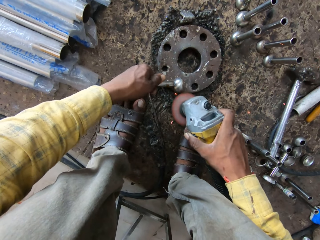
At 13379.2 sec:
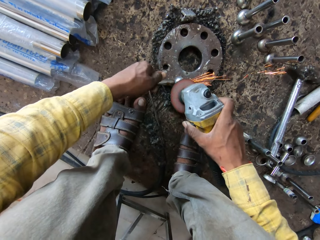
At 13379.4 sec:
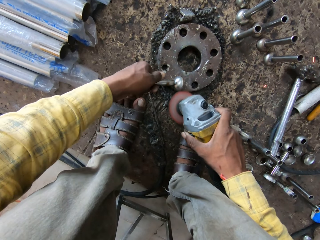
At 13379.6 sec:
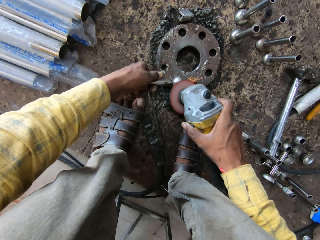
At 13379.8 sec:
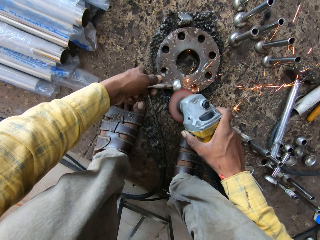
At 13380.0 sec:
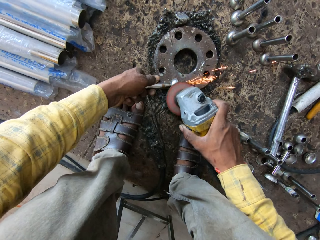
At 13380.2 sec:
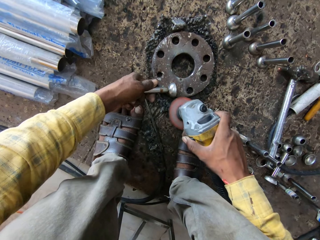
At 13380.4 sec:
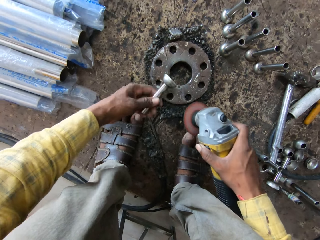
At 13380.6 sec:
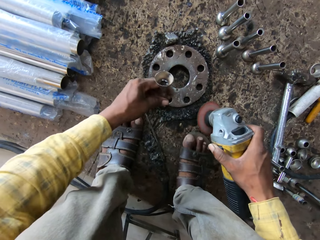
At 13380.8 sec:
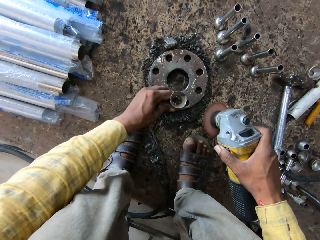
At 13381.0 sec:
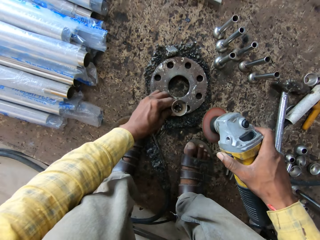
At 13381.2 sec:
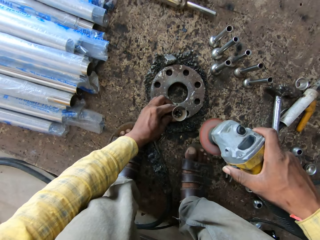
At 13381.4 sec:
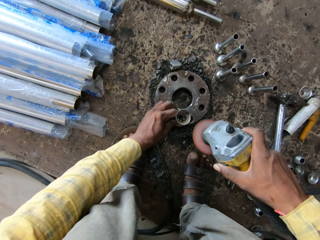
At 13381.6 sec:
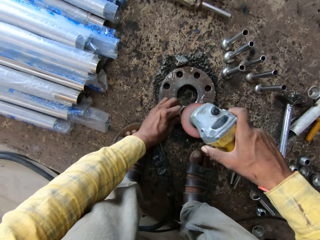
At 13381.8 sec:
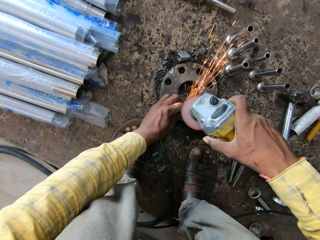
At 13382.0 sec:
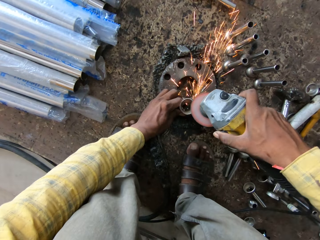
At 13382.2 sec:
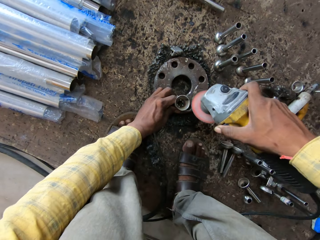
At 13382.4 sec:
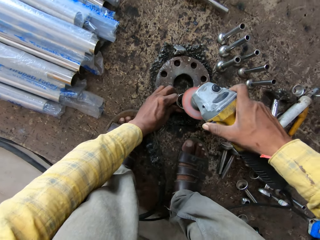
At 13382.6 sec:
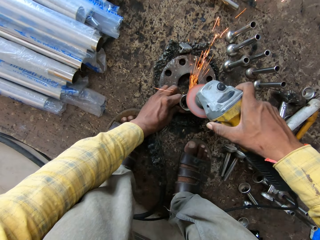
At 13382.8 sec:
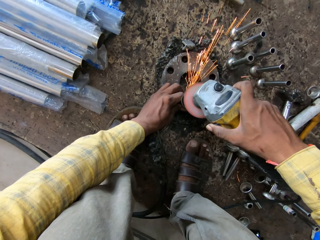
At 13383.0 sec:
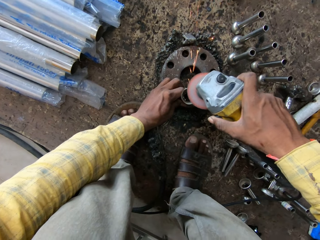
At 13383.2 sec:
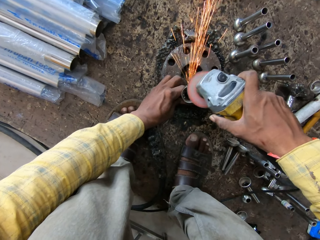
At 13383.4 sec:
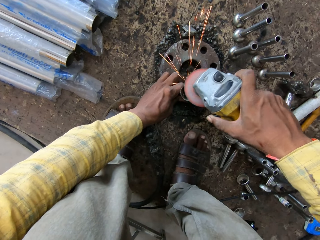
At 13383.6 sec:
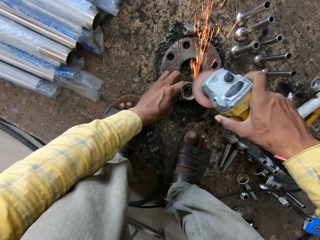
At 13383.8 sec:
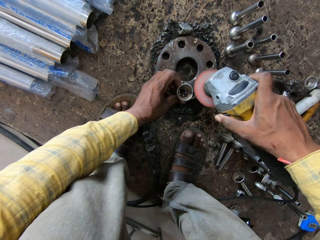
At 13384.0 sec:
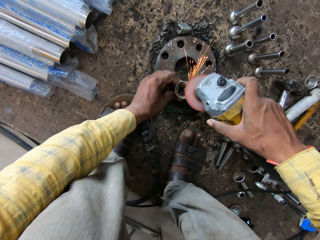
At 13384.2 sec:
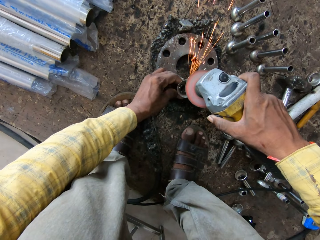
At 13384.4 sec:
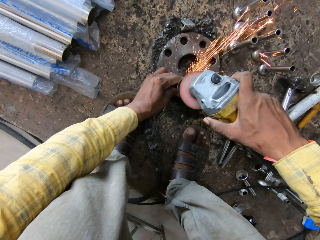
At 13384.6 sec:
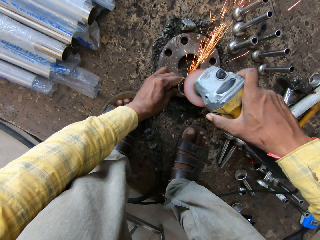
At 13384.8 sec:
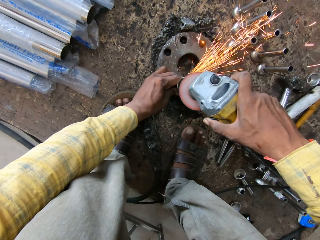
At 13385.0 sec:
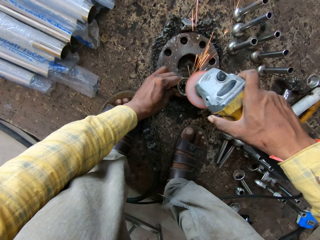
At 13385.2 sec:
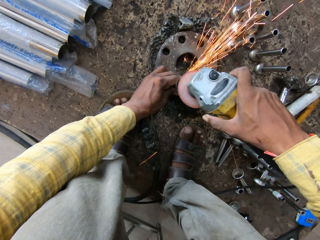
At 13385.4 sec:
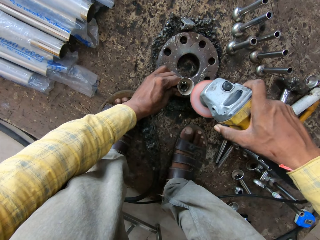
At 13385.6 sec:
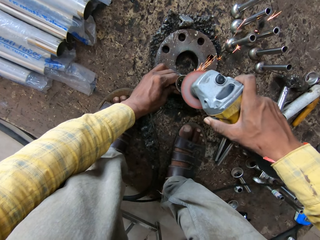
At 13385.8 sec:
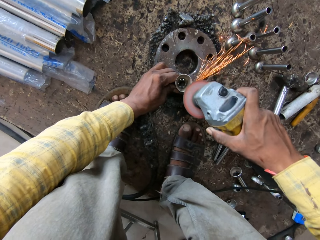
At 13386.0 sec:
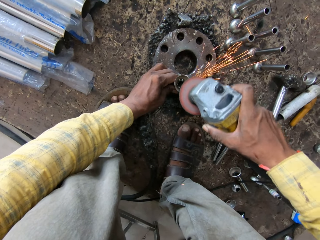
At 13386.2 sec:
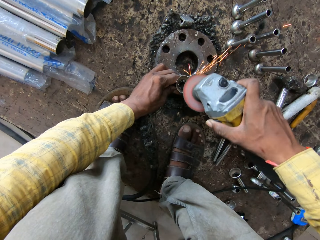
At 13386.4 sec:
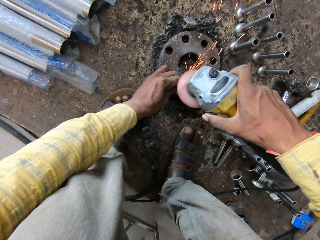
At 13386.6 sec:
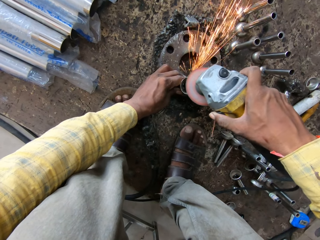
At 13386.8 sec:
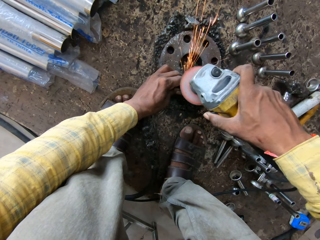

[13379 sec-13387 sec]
The camera wearer turns the steel with his left hand. He polishes the metal.

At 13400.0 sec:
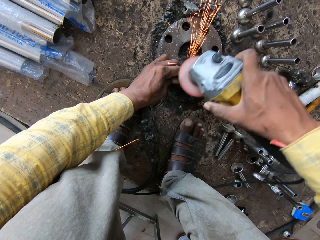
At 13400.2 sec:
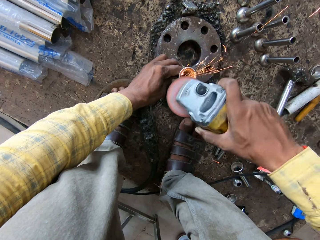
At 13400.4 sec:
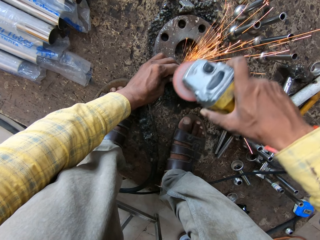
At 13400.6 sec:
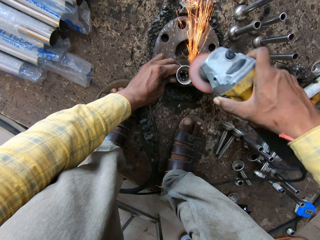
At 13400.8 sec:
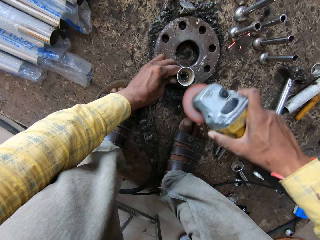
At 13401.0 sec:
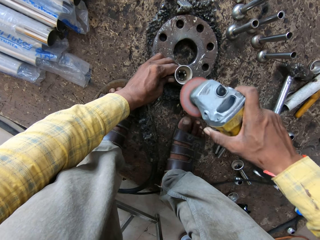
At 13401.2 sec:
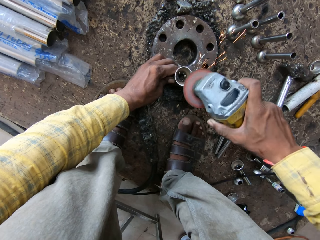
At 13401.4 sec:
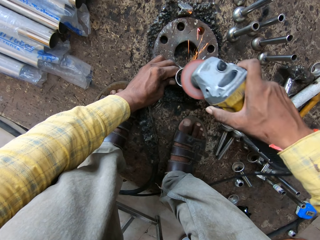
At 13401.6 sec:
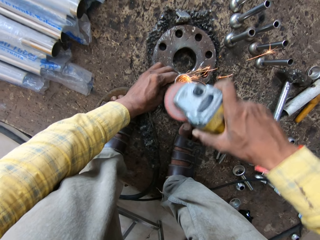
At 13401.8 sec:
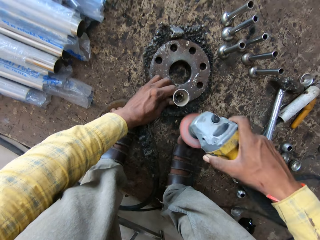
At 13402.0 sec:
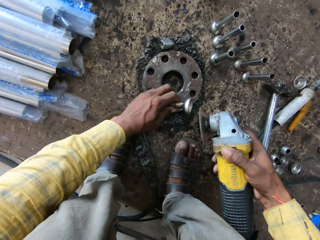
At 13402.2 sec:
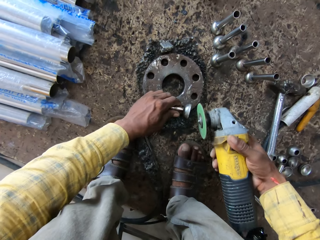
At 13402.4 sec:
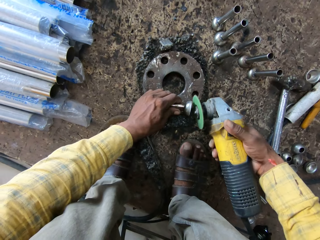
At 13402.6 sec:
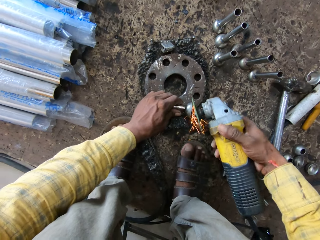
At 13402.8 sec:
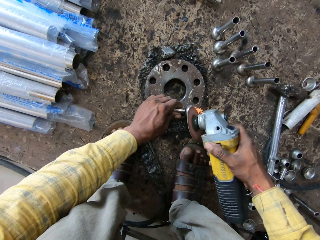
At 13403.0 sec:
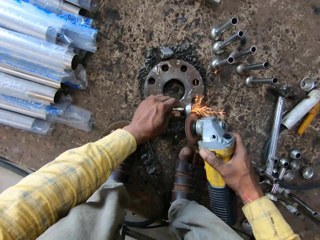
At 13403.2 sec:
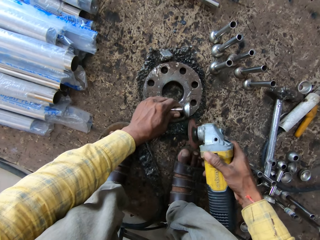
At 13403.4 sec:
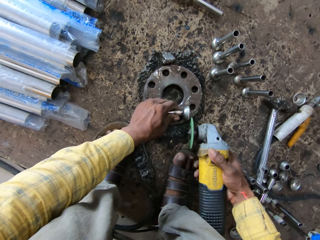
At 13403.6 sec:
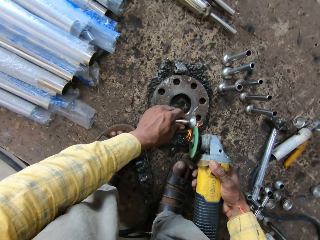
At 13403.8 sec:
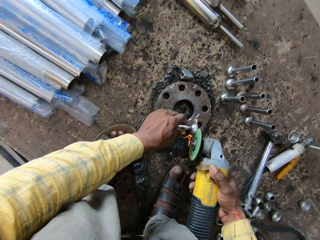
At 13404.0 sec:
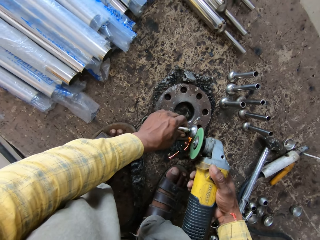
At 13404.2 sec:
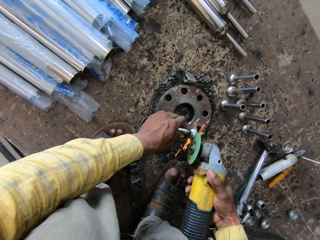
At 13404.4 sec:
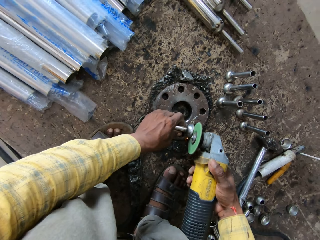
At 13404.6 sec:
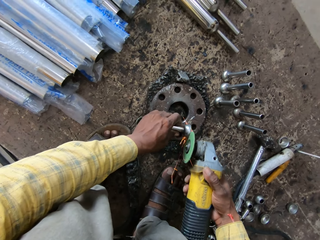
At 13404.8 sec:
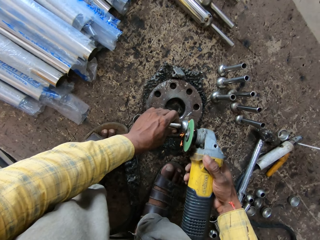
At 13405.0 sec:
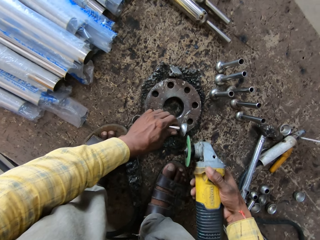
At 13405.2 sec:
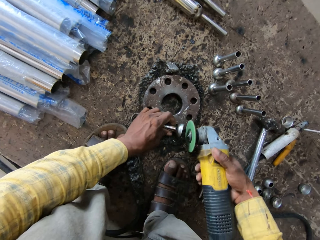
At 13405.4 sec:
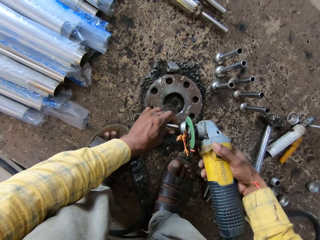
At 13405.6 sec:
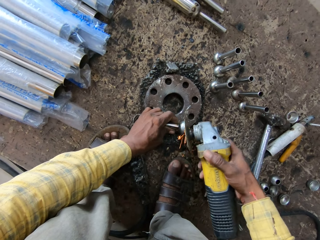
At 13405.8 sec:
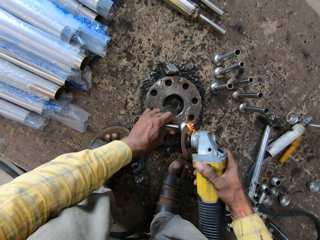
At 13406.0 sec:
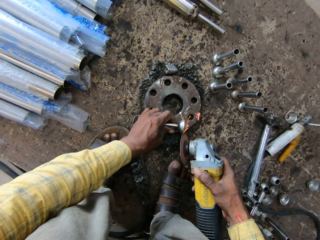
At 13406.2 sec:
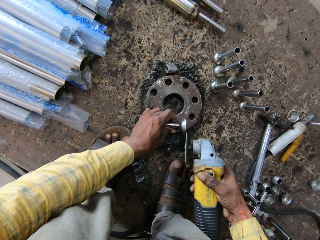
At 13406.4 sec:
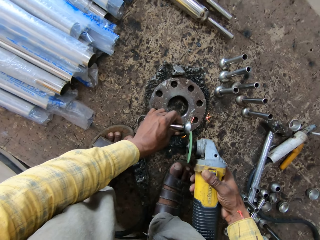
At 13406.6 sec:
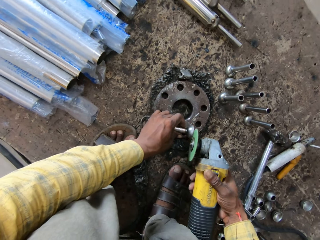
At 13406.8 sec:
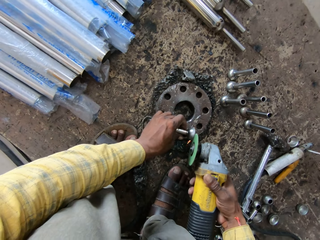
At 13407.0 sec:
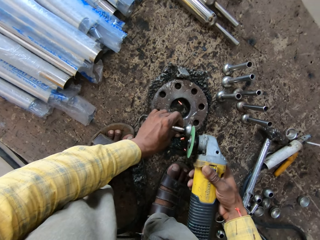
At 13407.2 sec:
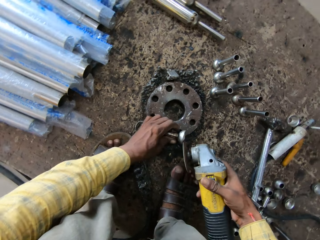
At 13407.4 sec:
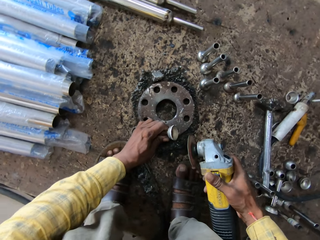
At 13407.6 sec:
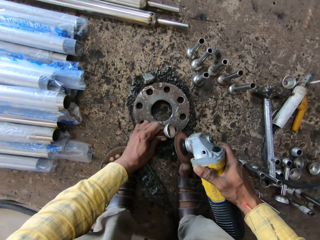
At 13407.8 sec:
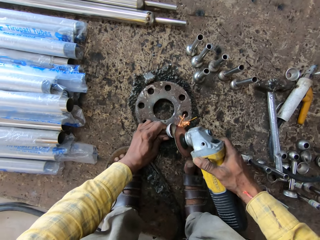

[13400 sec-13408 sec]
The camera wearer turns the metal. He polishes the metal. He bends down the steel with his left hand.

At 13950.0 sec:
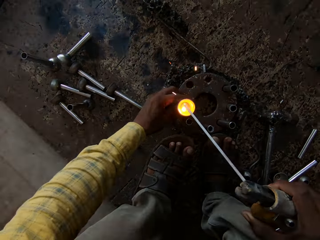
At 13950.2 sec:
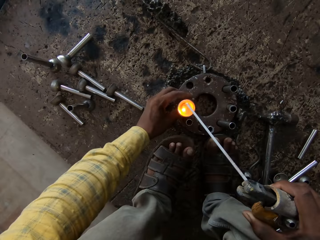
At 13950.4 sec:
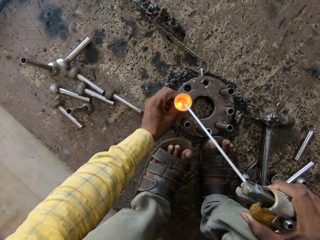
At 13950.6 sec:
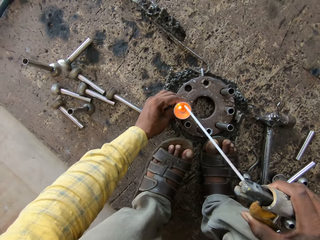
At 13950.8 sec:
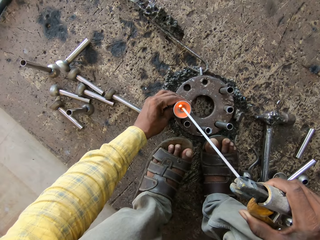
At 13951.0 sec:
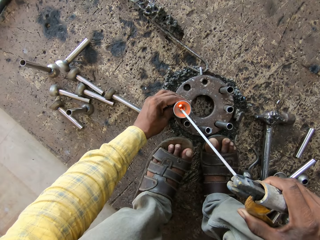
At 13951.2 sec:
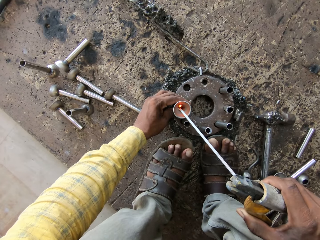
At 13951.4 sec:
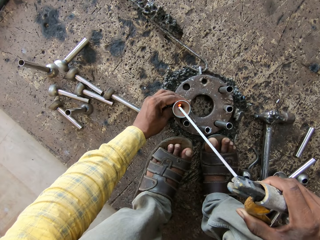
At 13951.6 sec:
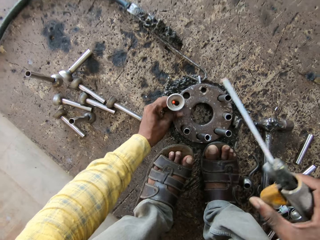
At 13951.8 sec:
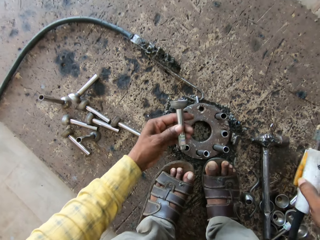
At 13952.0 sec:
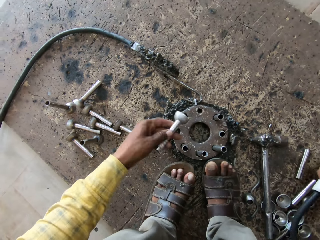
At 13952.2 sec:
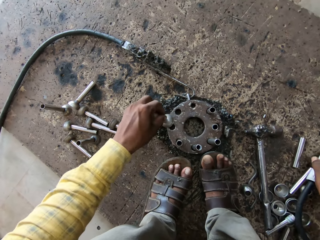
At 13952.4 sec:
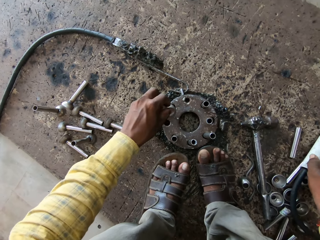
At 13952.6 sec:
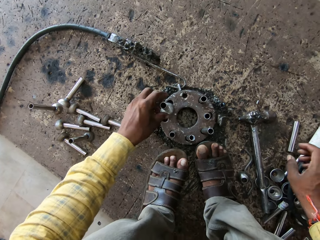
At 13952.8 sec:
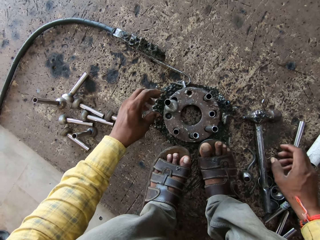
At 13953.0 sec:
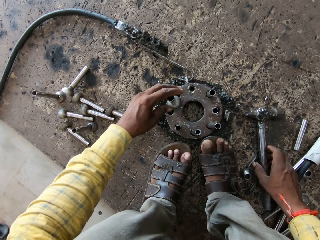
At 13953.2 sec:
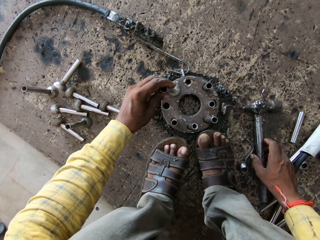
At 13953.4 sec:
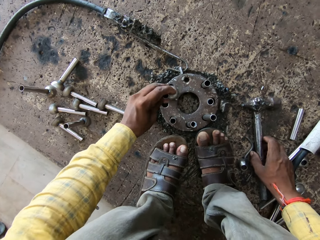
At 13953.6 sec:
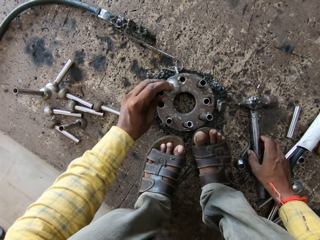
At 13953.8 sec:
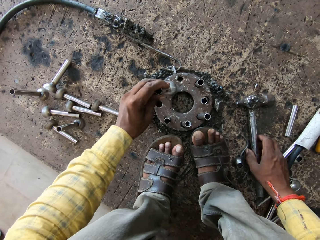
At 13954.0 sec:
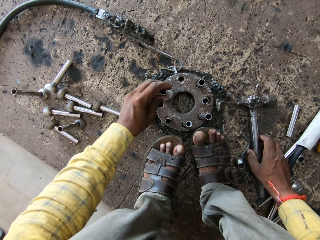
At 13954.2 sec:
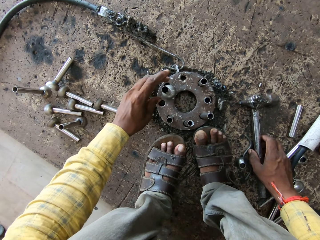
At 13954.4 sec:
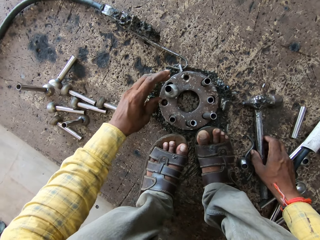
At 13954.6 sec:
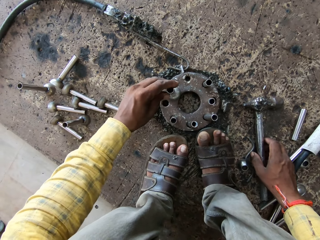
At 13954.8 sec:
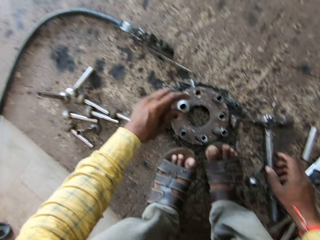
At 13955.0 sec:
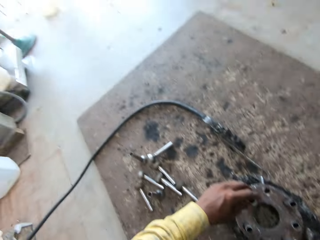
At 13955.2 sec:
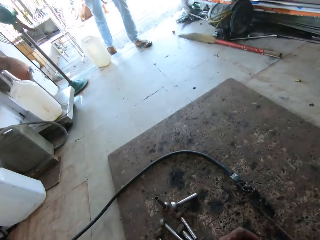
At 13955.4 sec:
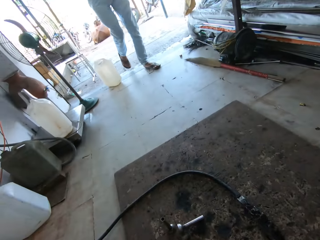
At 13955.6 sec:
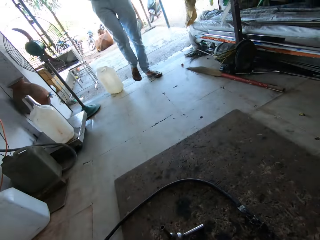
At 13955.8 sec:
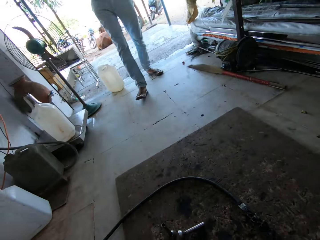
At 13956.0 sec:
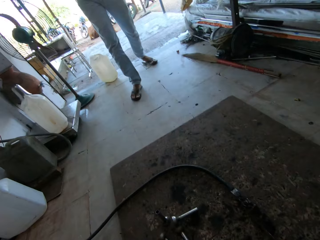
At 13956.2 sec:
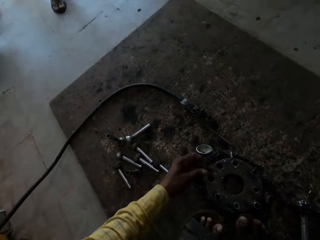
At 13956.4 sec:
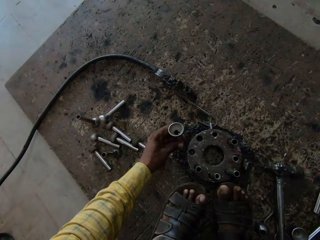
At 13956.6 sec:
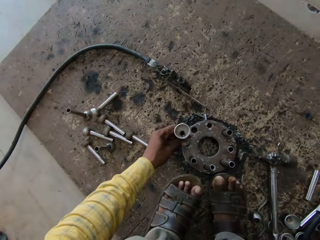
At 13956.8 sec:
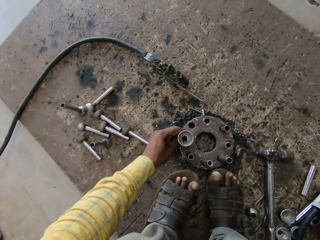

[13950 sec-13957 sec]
The camera wearer turns the long circular shaped metal rod on the small bowl shaped metal. They place the arc welding machine on the floor. They hit the long circular shaped metal rod on the small bowl shaped metal on the welding surface. They look left. They converse with a person.
